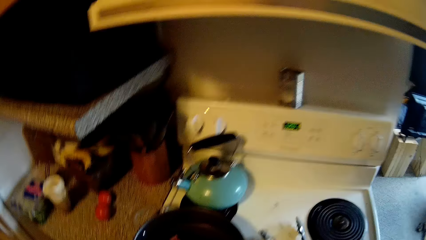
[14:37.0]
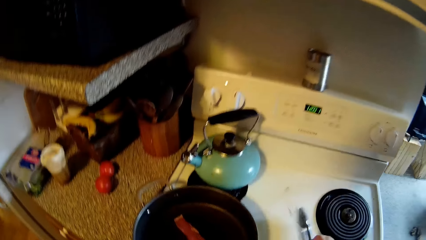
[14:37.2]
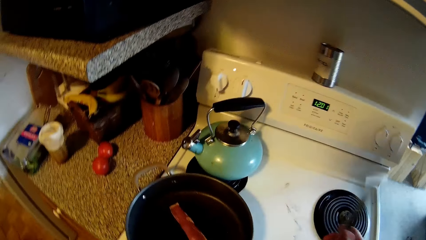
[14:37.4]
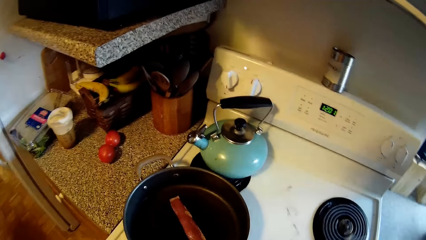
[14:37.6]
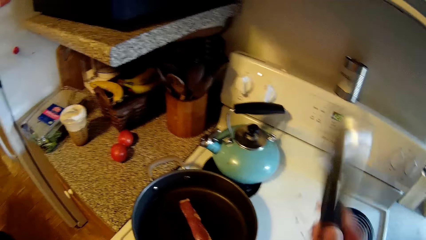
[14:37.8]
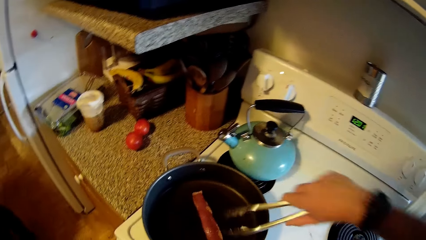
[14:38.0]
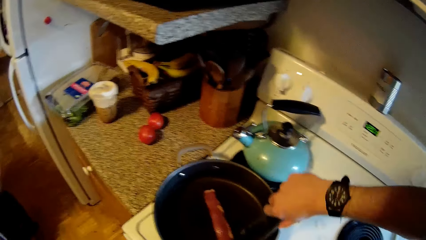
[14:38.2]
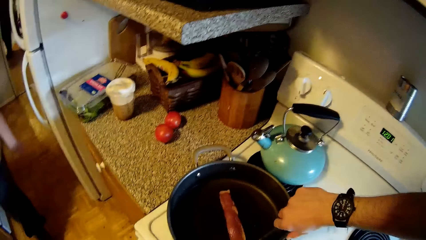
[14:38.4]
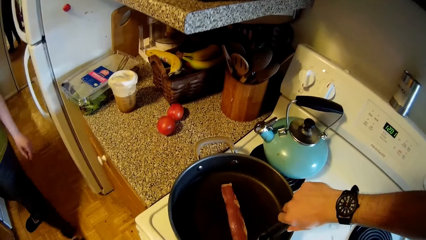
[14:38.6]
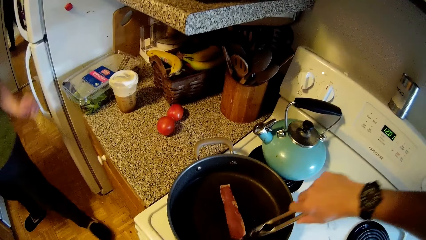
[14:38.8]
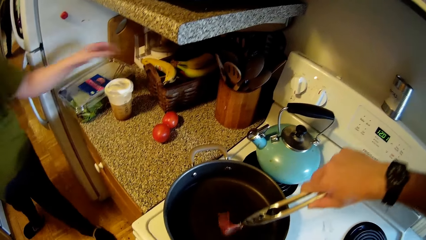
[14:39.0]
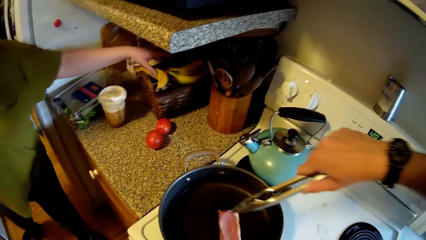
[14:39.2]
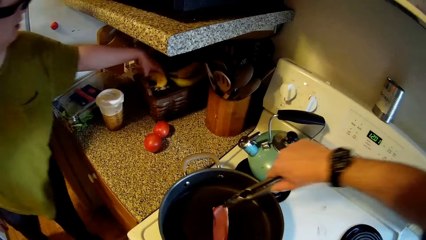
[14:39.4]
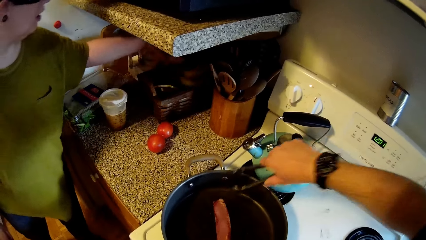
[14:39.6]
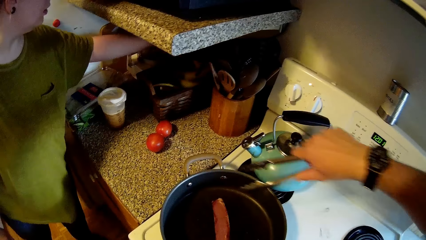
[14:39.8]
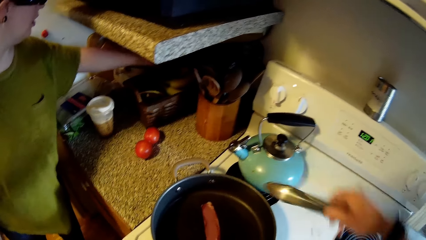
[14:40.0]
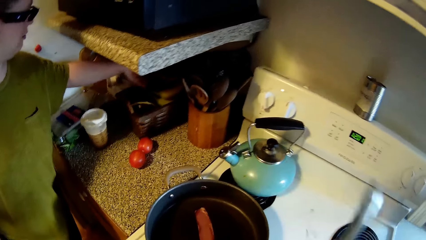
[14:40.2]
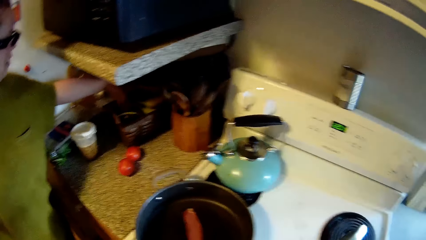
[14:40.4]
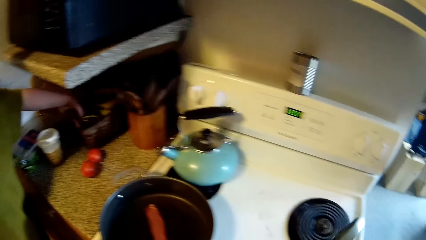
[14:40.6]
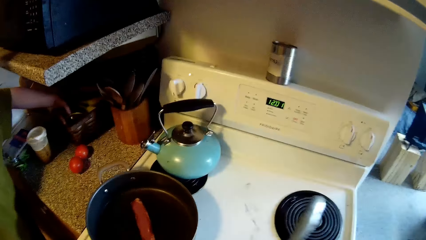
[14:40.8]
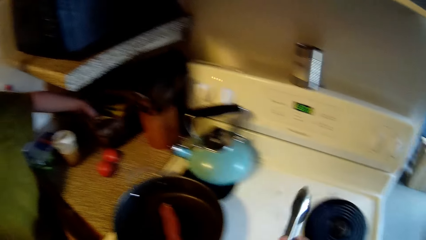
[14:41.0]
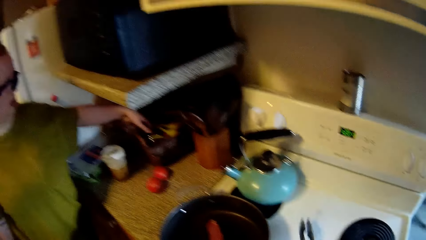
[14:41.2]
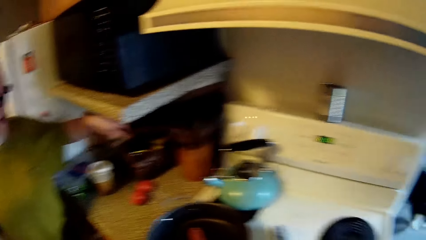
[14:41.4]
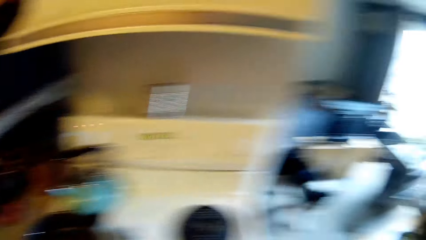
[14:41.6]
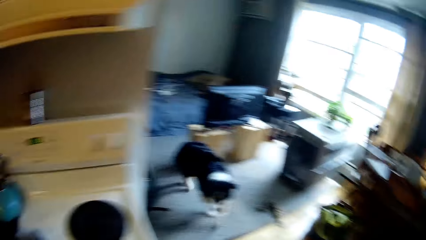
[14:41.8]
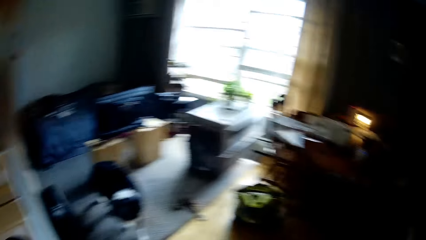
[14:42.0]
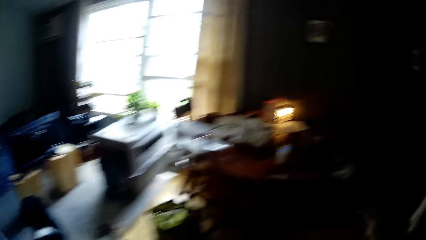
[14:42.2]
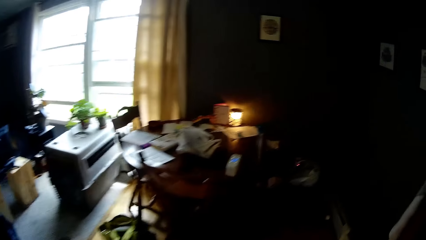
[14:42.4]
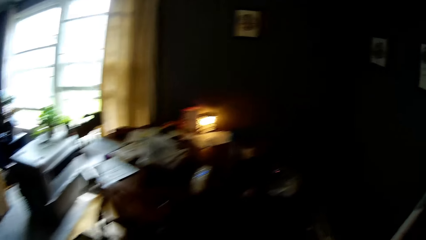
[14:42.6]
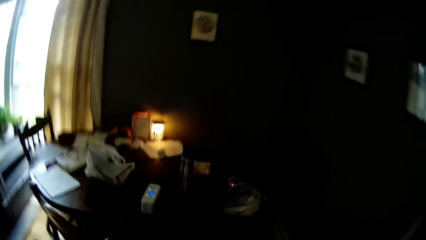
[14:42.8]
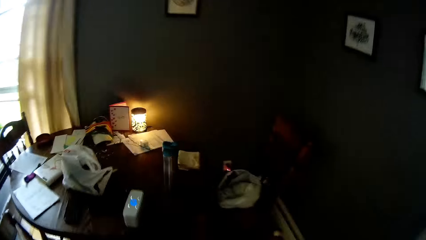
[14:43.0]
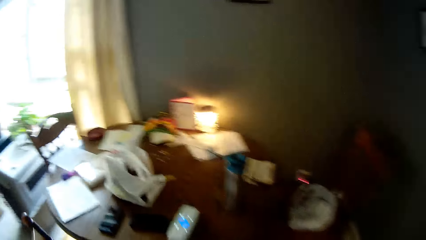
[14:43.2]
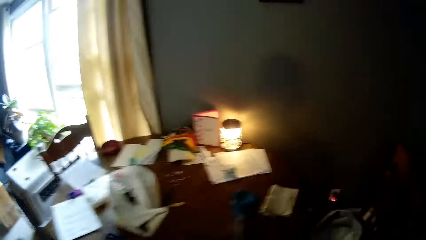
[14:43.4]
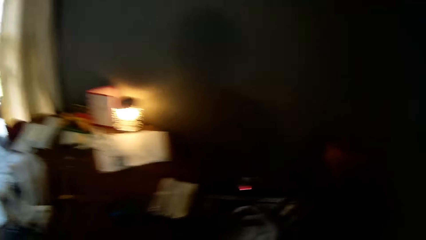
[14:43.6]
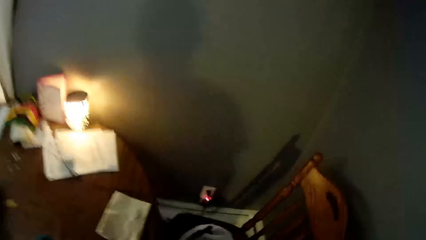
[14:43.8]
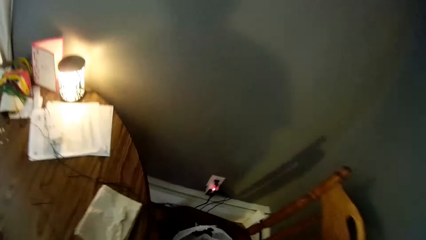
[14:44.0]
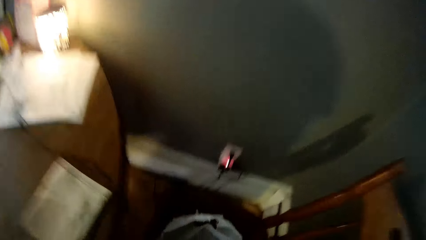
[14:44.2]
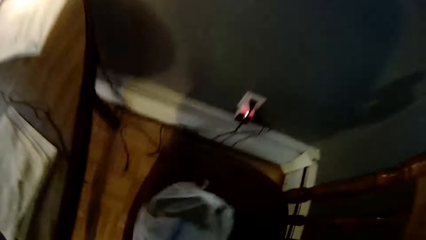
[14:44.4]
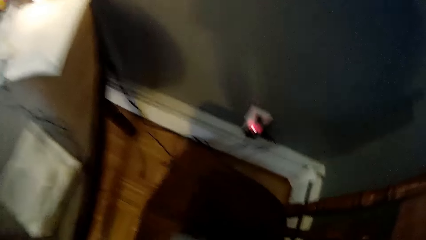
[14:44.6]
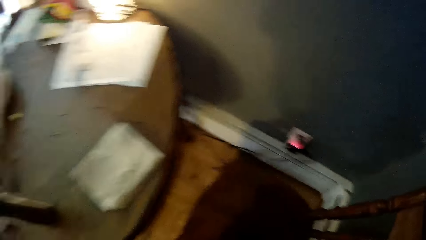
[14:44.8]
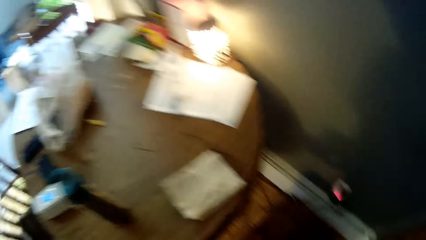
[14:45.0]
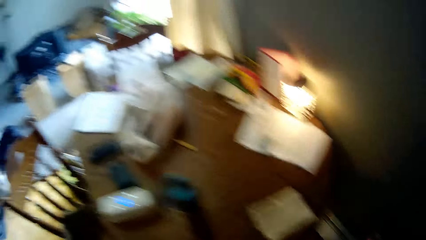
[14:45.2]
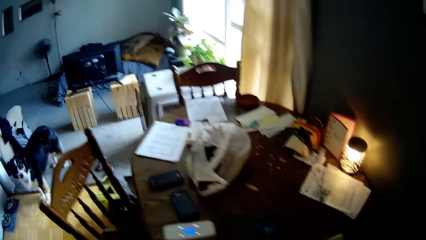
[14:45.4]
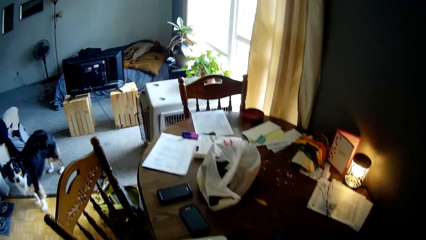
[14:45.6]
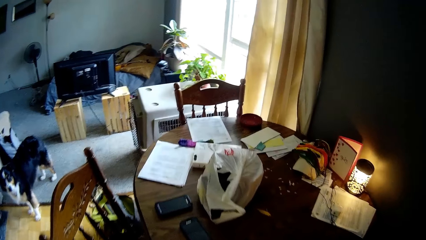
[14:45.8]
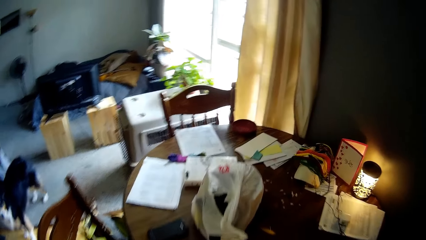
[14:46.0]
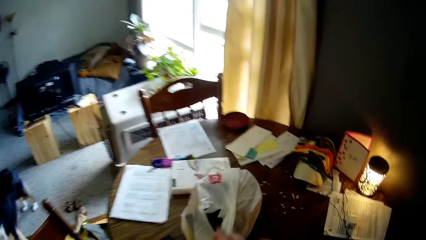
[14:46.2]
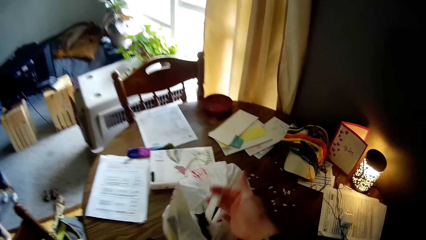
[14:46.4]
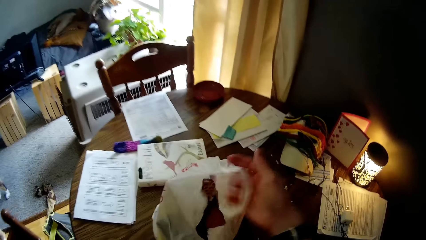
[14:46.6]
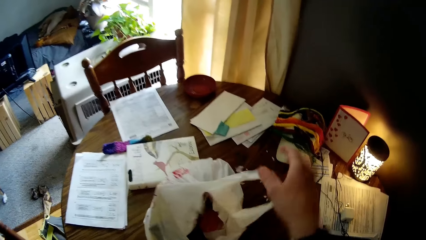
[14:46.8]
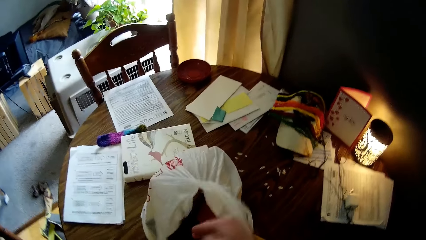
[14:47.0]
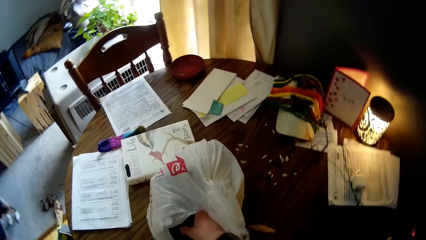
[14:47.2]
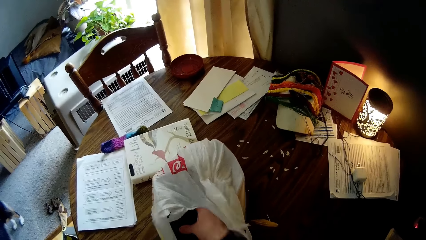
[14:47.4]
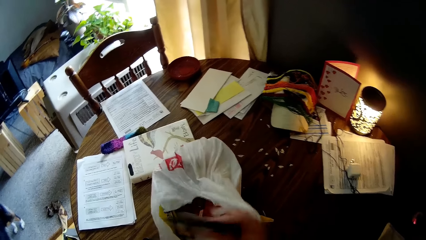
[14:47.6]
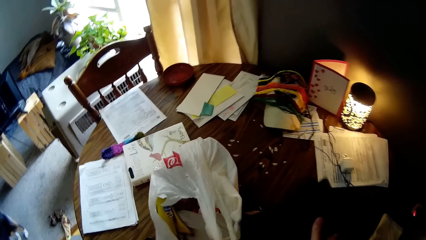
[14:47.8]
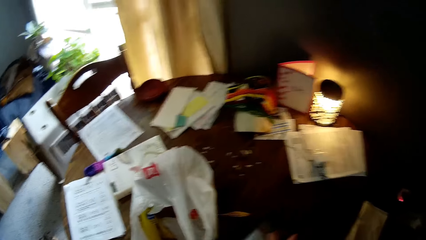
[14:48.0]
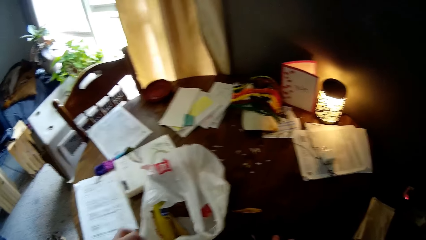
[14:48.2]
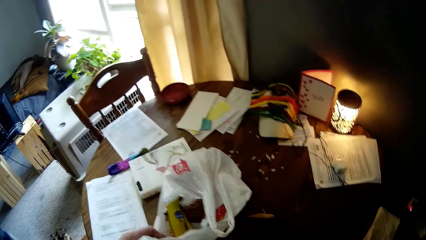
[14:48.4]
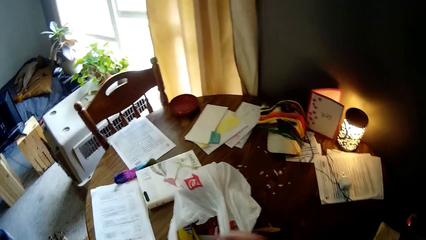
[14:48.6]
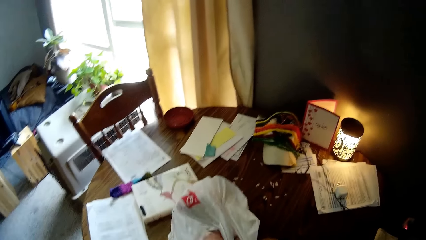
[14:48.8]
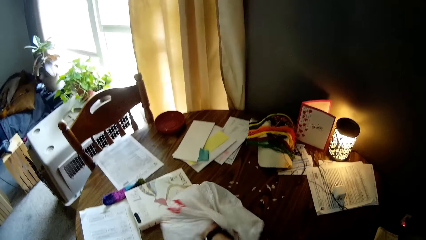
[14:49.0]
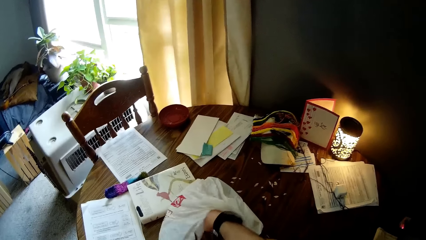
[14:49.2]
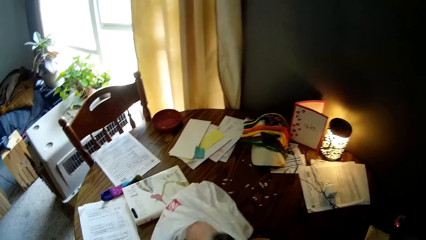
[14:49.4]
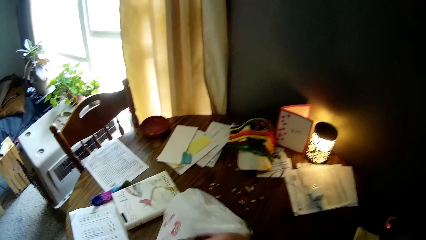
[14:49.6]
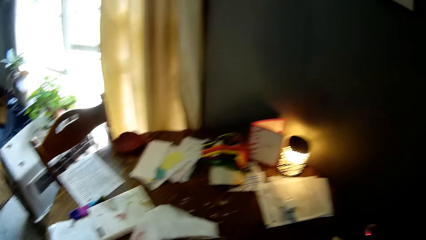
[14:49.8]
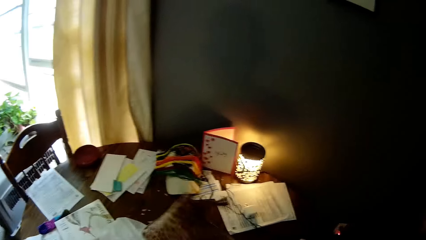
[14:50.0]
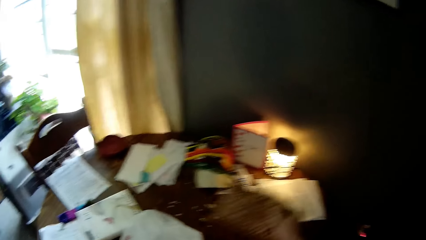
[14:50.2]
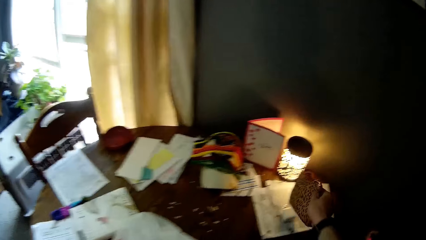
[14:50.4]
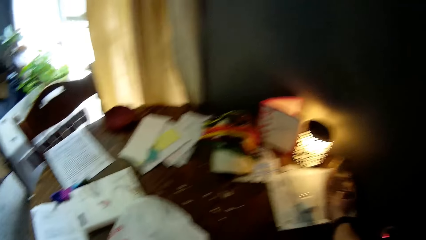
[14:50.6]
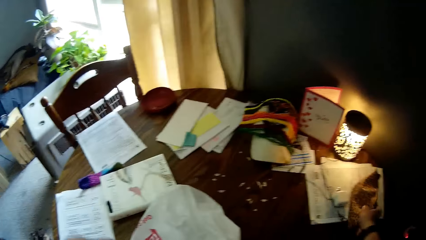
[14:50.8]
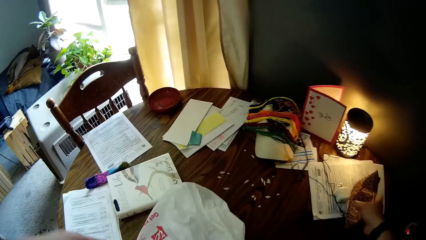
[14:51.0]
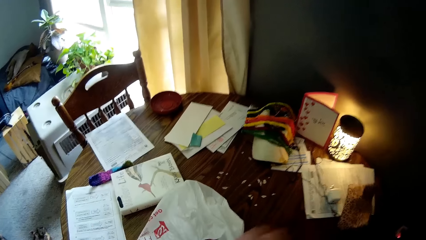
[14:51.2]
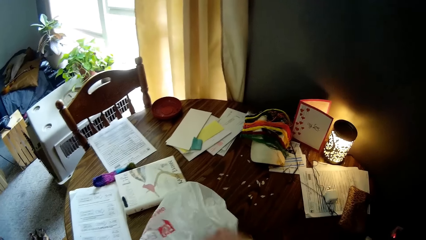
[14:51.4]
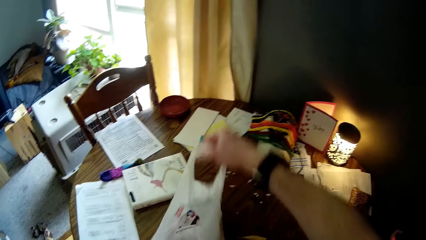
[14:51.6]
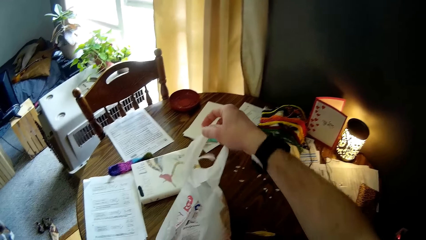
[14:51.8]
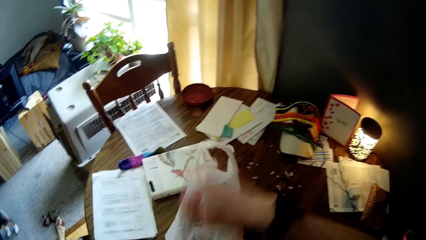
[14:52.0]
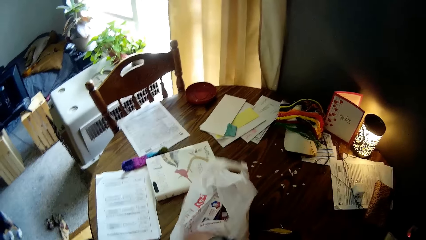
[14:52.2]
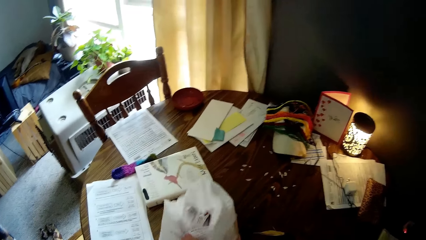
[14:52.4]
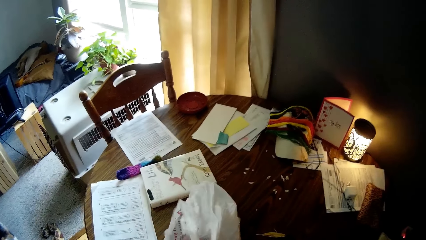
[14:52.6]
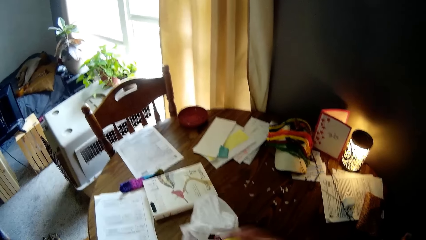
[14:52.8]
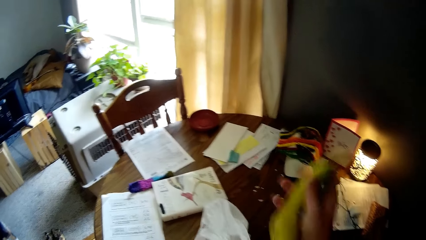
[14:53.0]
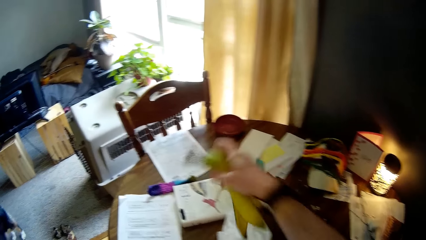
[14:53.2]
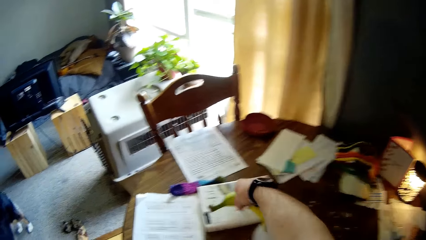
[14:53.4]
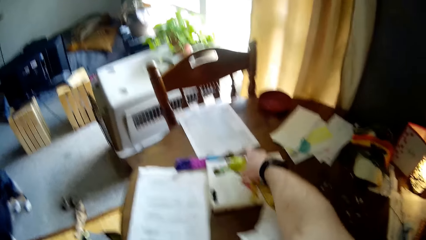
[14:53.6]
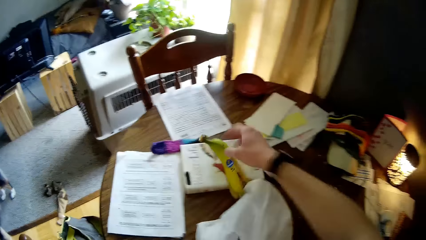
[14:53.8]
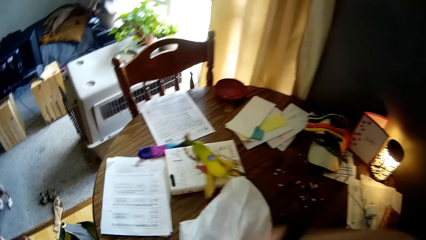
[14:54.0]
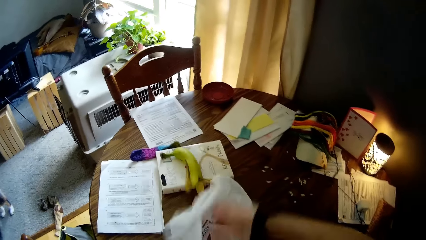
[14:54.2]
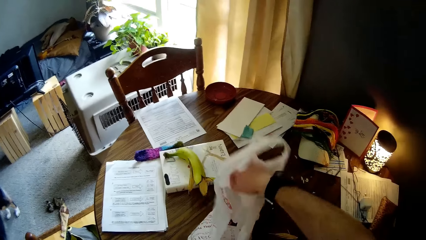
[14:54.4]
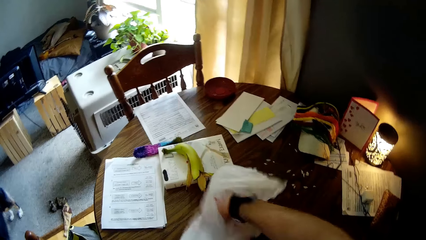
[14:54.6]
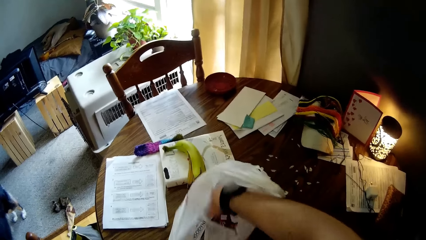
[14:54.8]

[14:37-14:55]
The camera wearer turns meat in a frying pan on a cooker with the tong in his right hand. He puts the tong down. He walks around. He picks the plastic bag from the chair. He opens the nylon on the chair with his right hand. He opens the plastic bag on the table. He picks a nylon on the table with his right hand. He removes the items from the plastic bag. He searches through the nylon bag on the table with both hands. He places a purse on the table with his right hand. He removes a banana from the nylon bag with his right hand.
